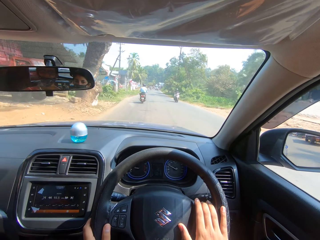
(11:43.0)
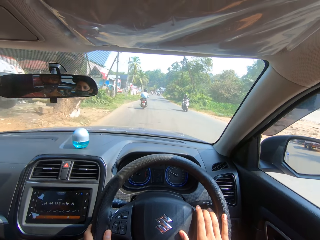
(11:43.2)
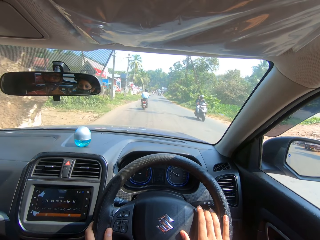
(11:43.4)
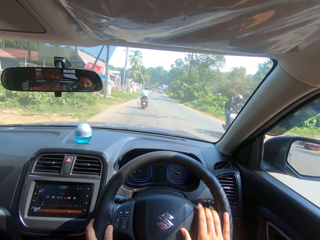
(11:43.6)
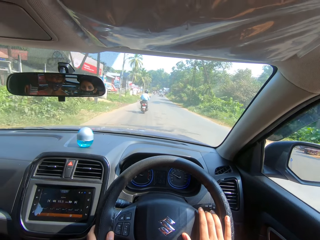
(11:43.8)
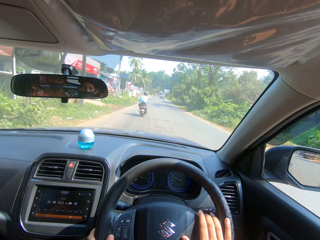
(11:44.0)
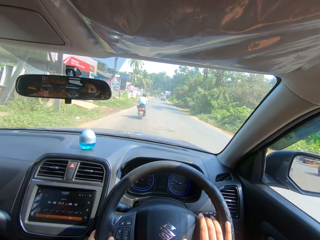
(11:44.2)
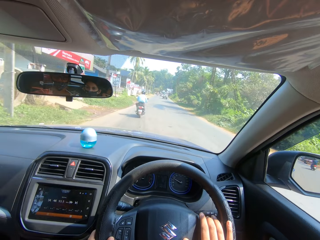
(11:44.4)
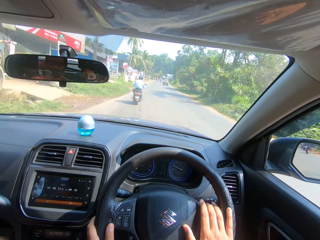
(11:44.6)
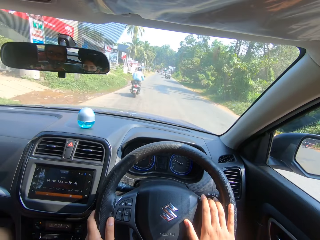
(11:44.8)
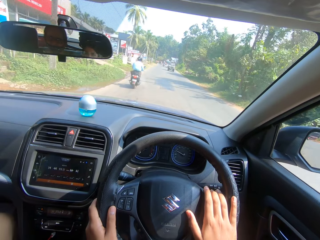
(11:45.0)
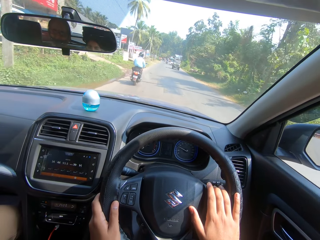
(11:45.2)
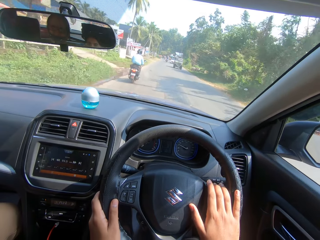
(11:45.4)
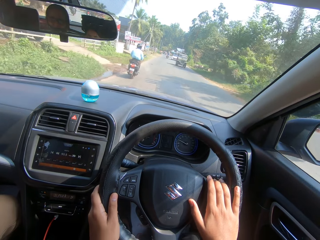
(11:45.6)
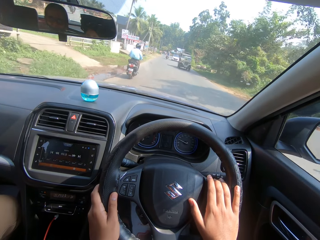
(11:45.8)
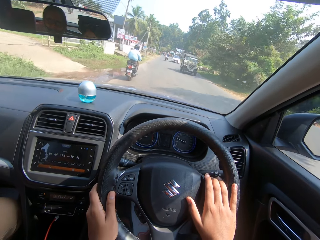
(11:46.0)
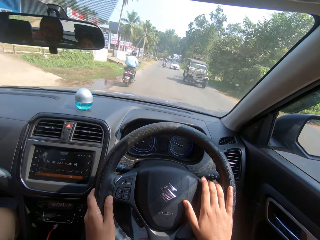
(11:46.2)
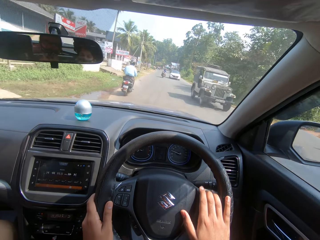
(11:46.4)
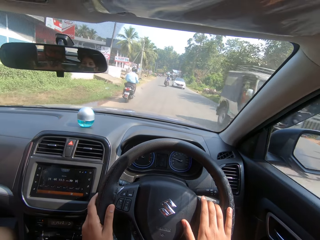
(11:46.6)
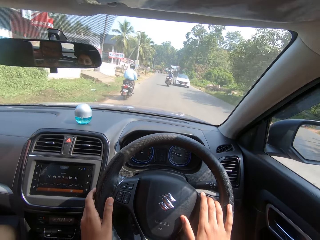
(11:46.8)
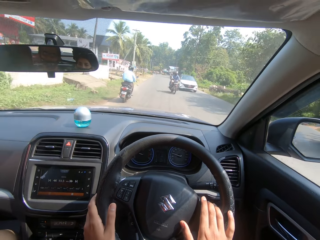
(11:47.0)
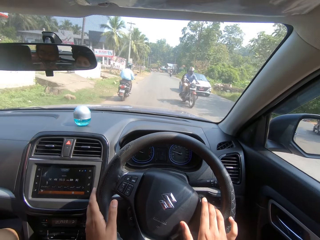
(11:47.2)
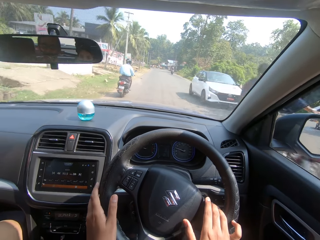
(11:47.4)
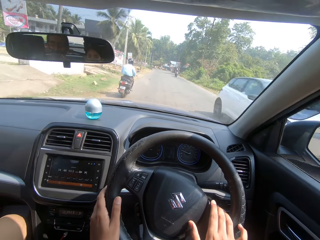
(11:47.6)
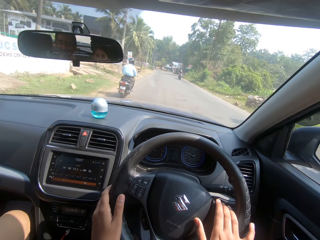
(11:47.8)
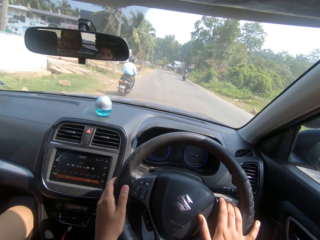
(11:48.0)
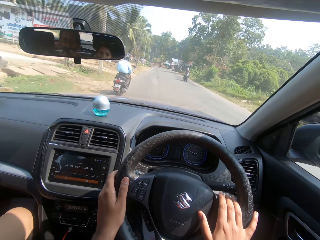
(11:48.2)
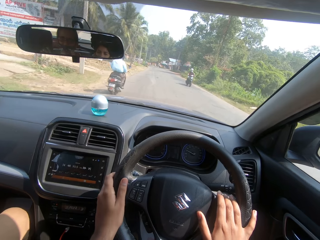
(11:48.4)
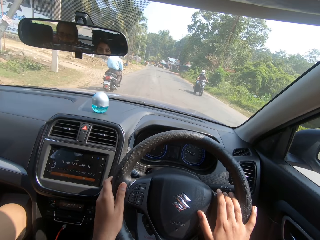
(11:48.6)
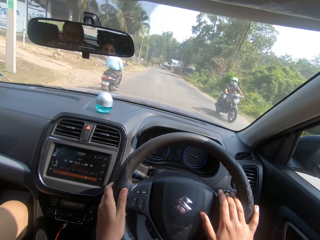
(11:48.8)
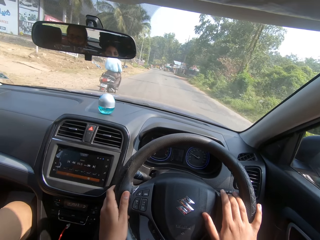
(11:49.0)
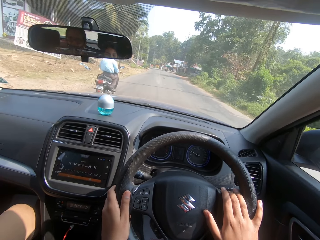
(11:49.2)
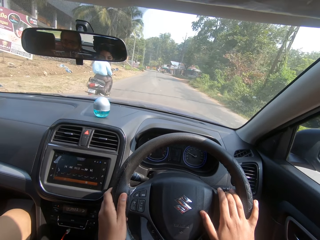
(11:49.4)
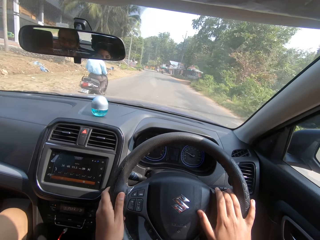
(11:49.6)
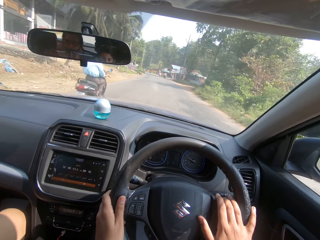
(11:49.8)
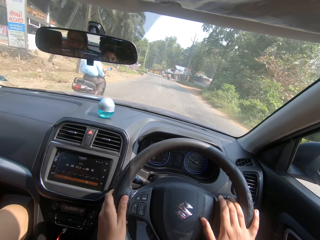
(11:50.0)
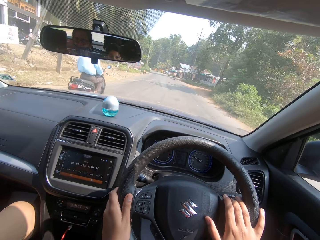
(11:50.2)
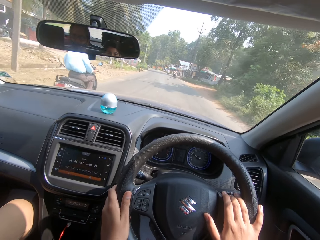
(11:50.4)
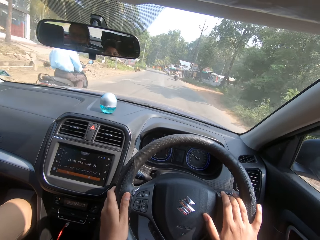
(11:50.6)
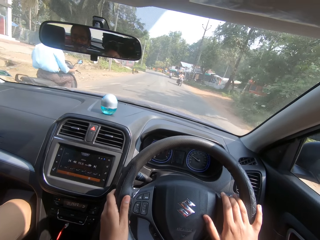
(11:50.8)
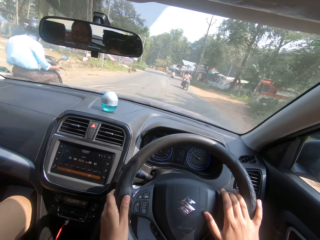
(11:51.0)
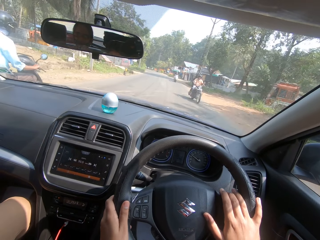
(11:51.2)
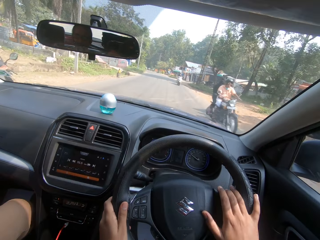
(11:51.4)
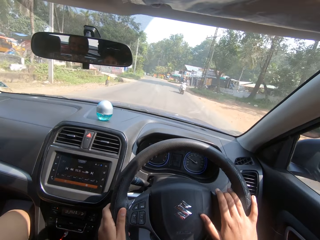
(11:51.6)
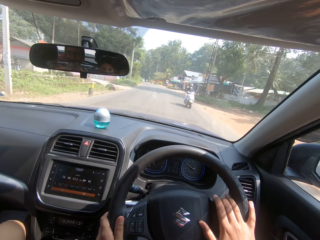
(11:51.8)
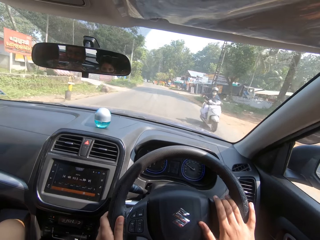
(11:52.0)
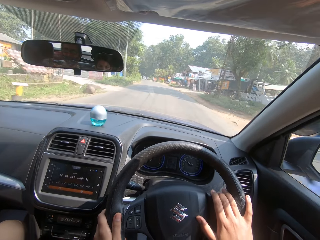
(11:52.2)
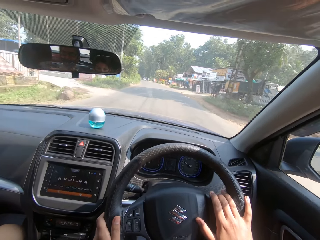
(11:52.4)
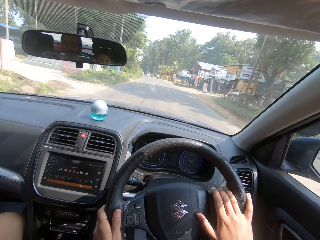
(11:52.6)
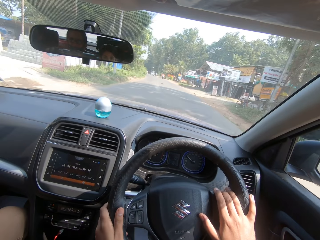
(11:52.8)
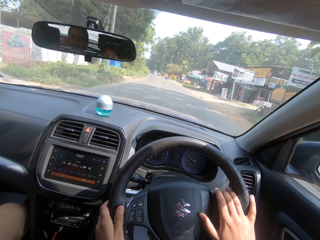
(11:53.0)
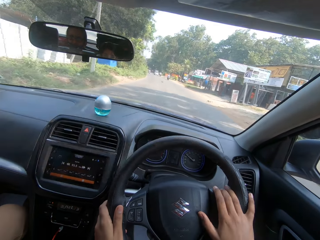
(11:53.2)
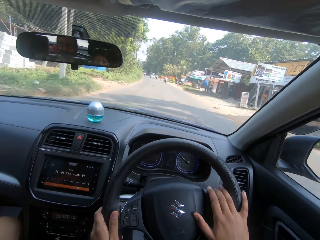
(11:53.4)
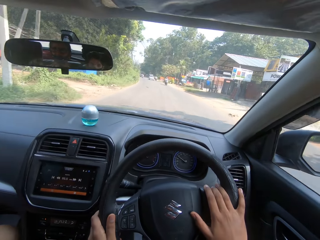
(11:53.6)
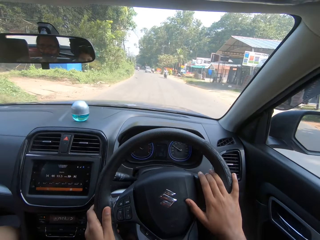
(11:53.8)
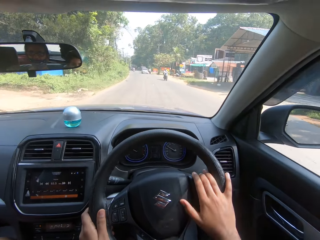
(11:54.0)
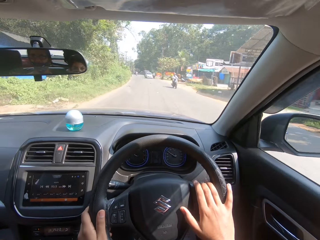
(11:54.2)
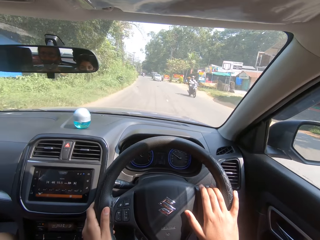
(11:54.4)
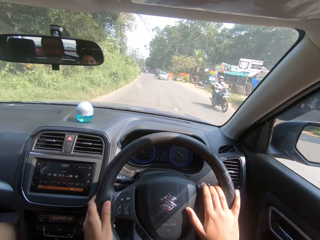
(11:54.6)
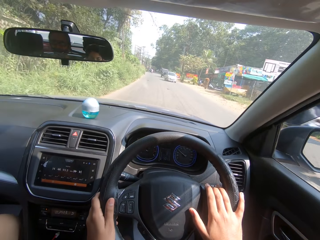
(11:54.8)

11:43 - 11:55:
The camera wearer dialogues with a person.

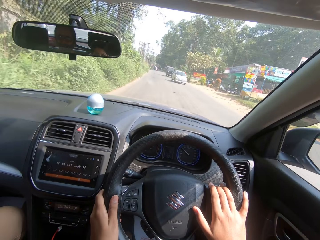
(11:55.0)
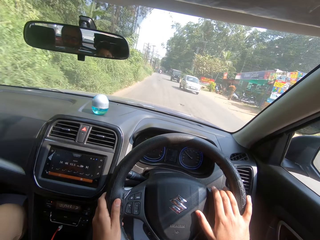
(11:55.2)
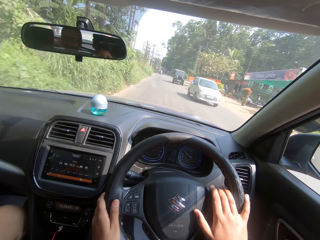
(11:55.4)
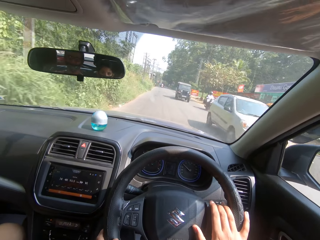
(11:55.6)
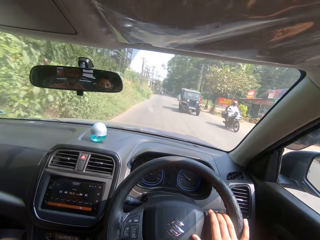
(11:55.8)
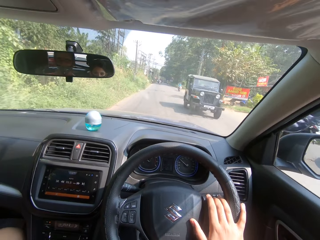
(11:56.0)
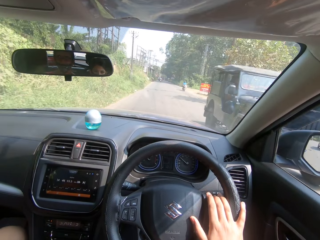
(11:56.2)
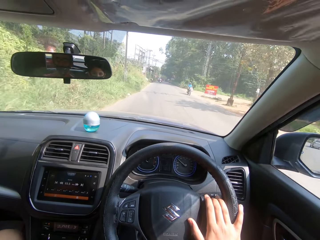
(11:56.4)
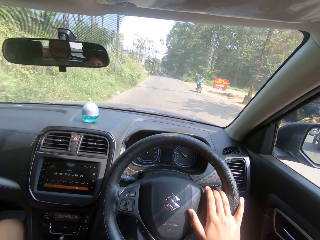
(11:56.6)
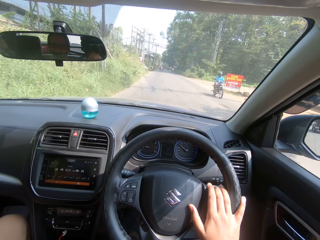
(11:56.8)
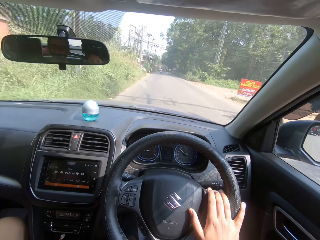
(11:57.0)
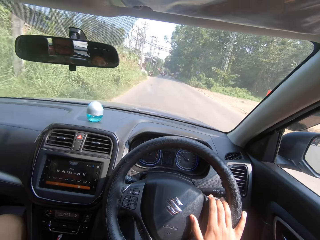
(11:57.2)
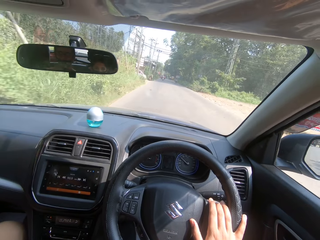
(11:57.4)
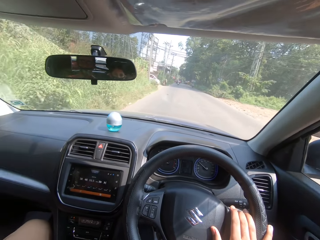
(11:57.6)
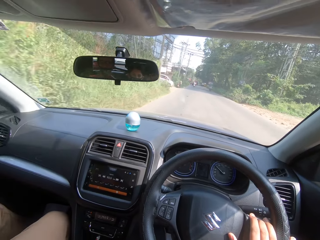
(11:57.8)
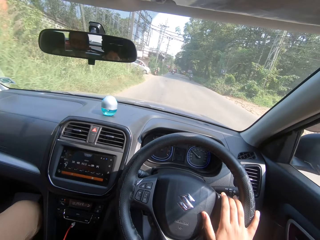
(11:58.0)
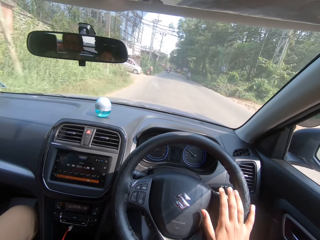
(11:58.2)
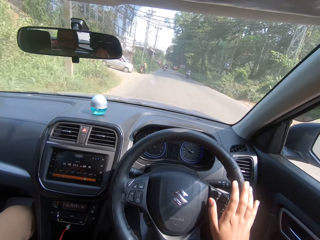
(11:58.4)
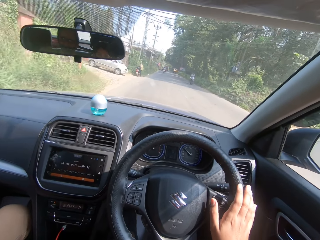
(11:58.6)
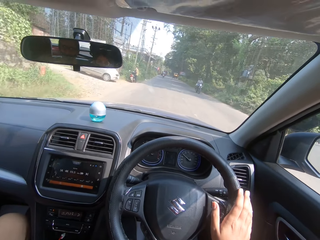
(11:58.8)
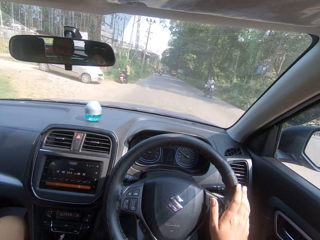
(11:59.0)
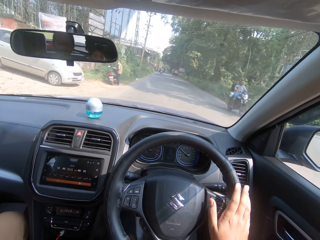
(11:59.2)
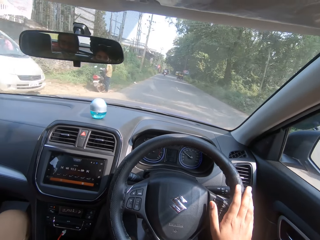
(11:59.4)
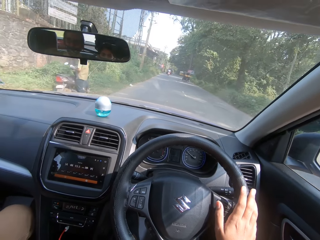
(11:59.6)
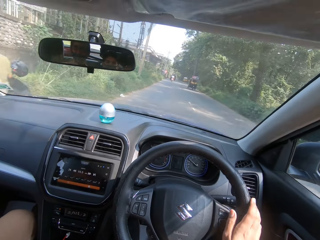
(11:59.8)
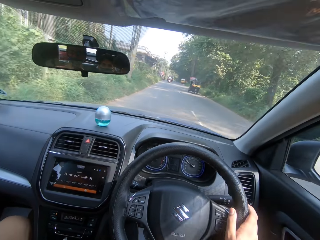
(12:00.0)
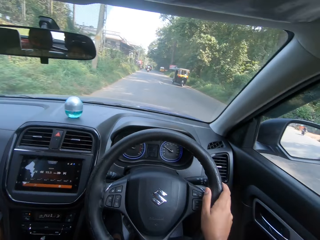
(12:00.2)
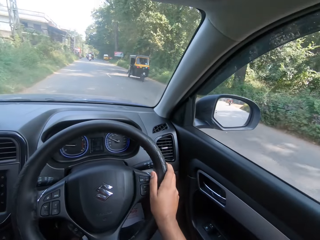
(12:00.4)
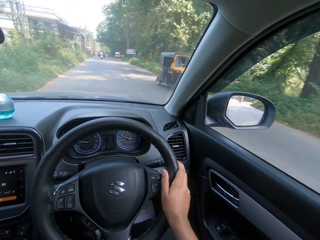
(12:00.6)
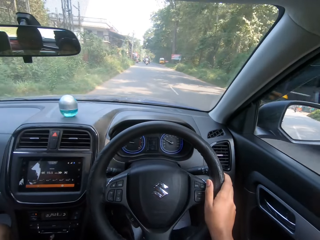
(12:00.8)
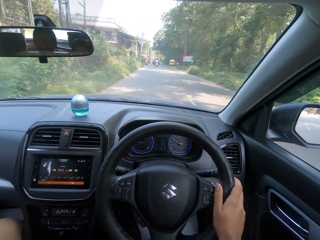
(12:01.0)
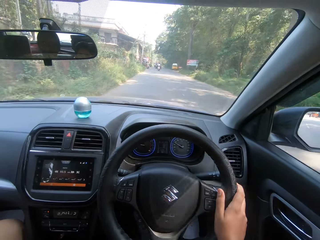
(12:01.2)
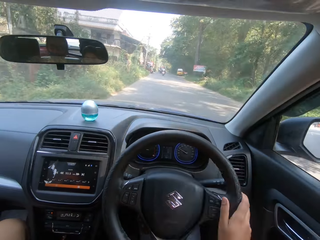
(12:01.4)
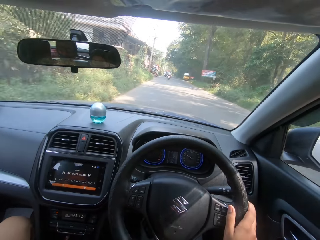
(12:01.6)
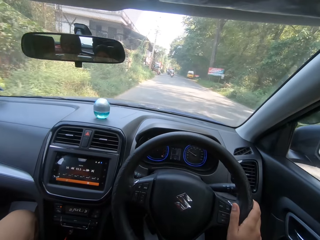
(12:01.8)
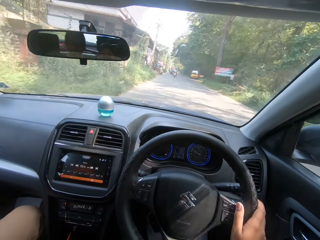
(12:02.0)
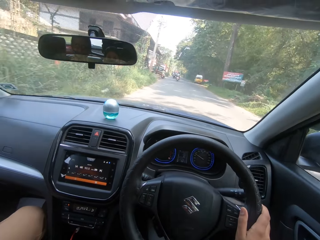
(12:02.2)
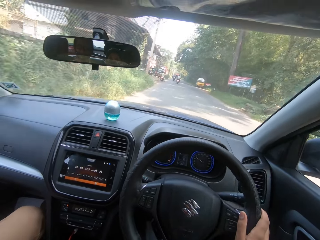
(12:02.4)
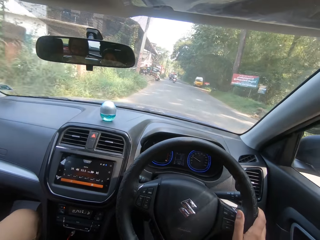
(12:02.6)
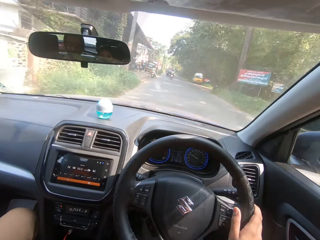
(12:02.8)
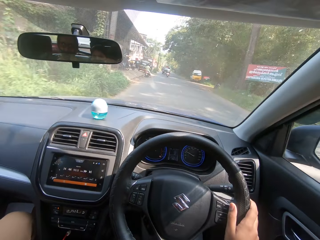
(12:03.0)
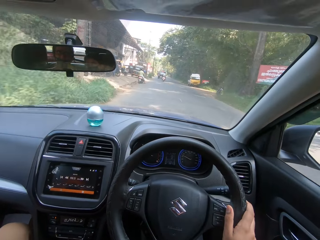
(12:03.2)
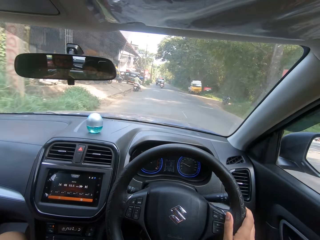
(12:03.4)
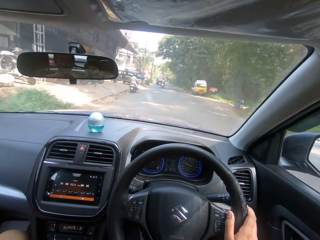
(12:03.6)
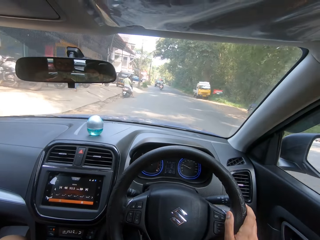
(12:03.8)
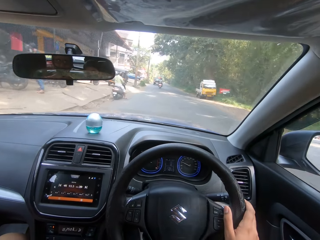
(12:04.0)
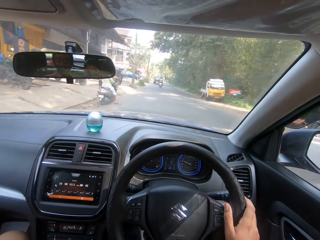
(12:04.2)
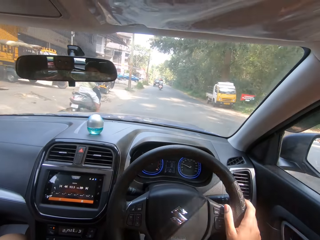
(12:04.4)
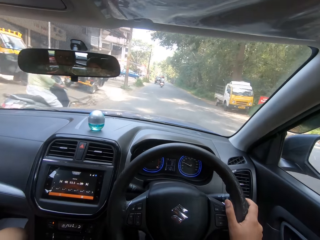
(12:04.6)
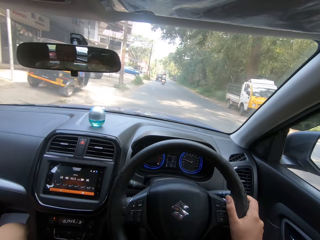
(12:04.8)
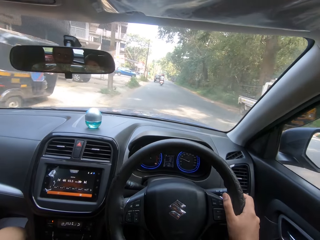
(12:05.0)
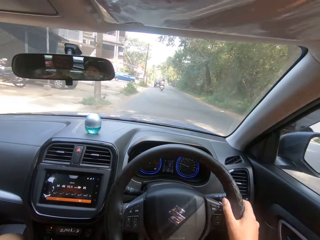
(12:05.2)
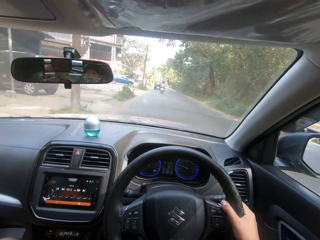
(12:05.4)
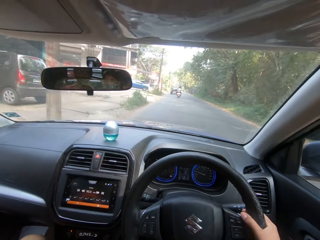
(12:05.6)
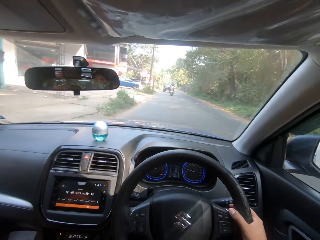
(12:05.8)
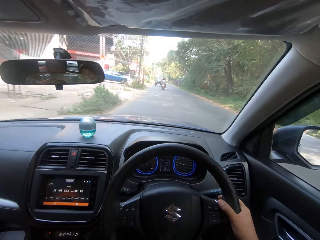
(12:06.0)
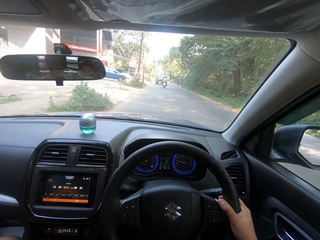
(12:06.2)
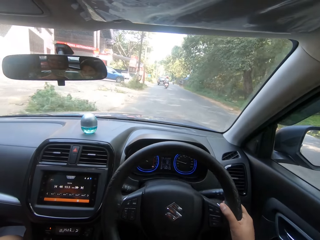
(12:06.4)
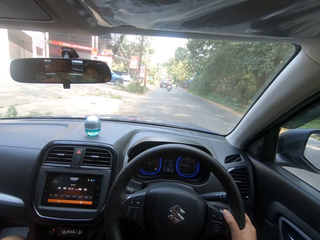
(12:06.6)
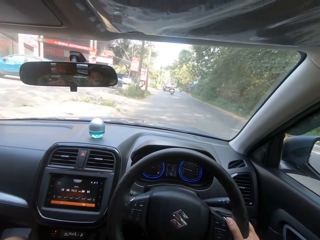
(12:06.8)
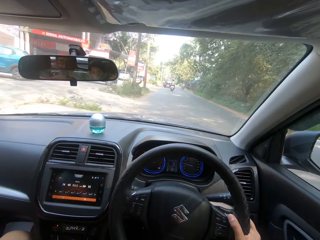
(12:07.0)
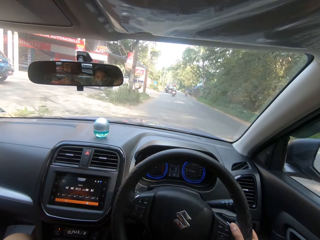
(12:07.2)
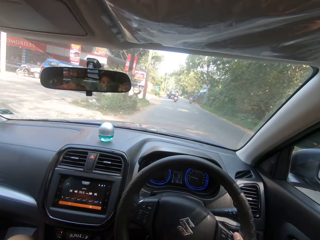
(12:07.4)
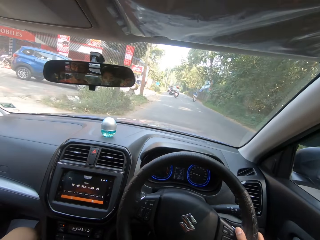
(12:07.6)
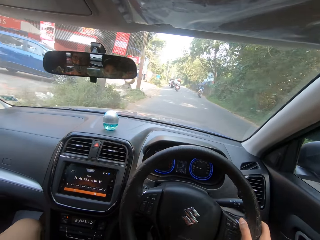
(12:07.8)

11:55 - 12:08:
The camera wearer drives the car.
